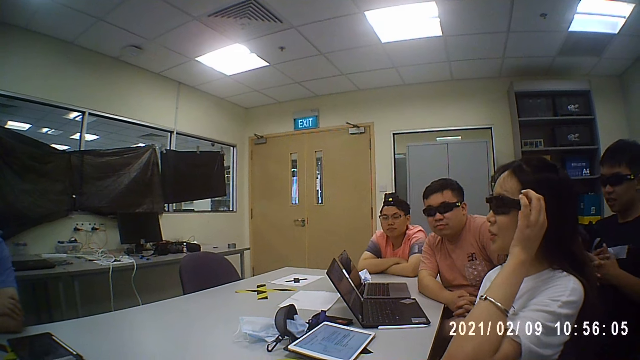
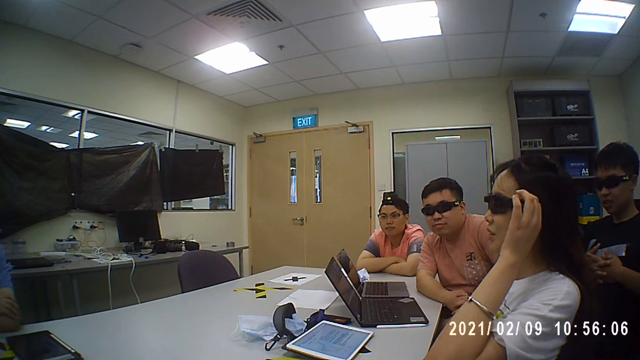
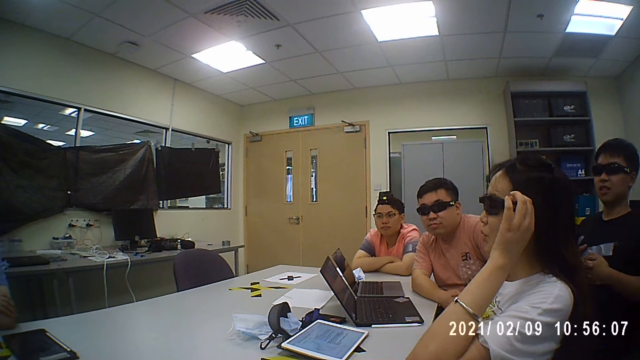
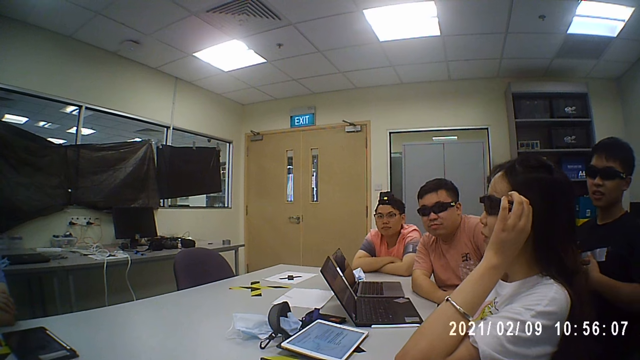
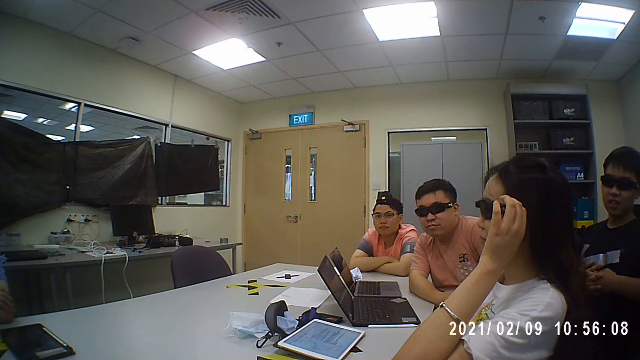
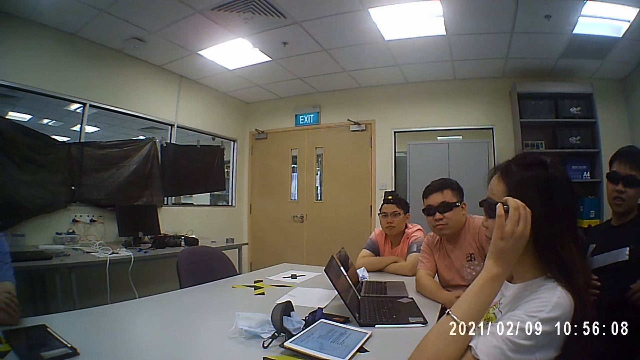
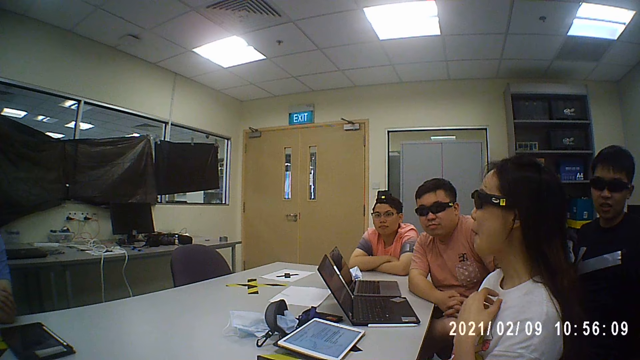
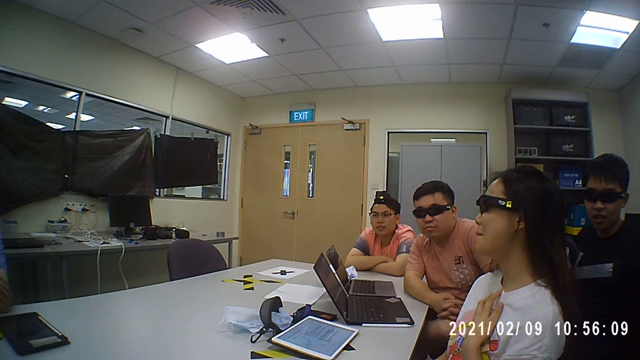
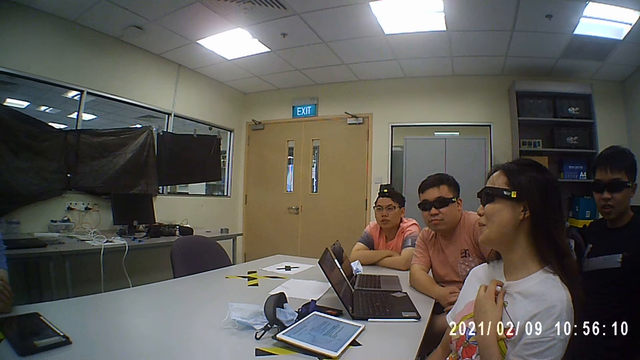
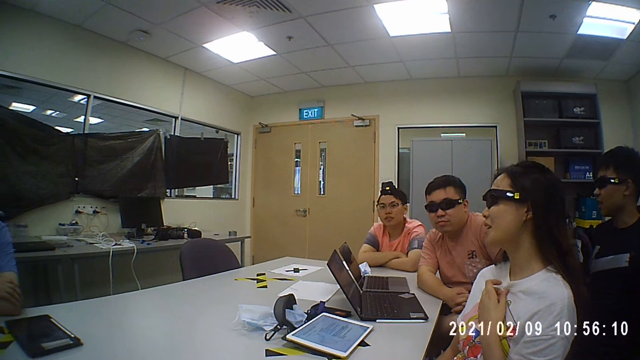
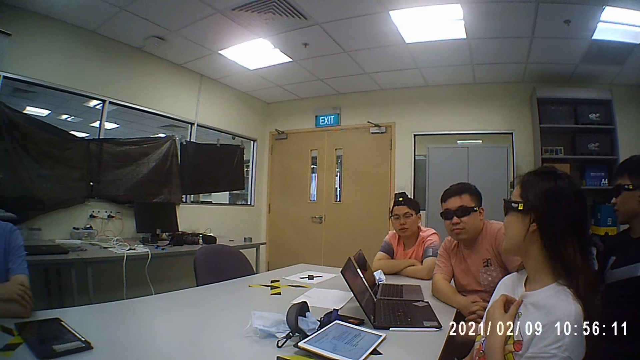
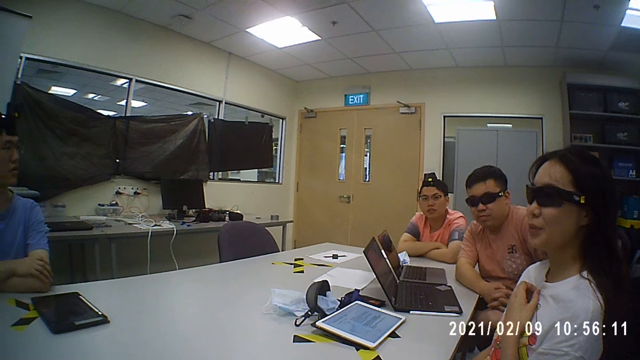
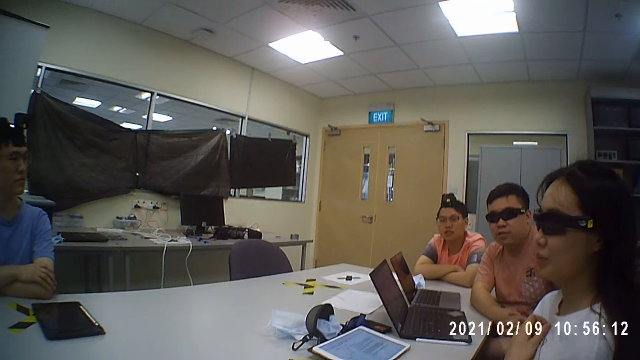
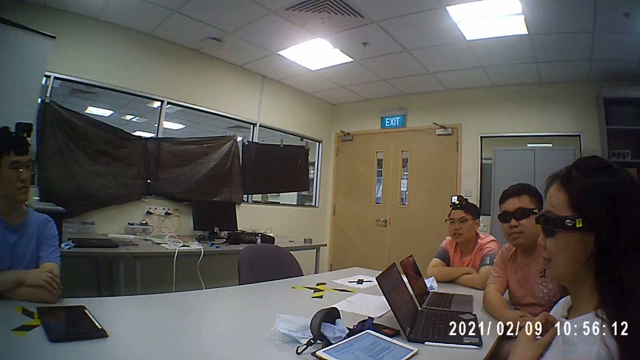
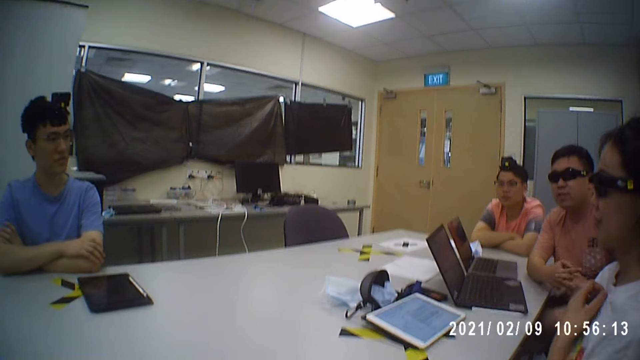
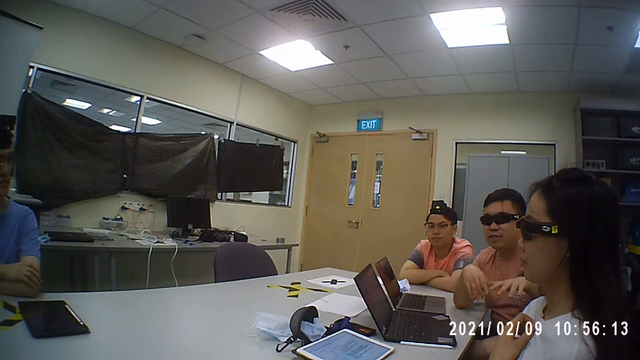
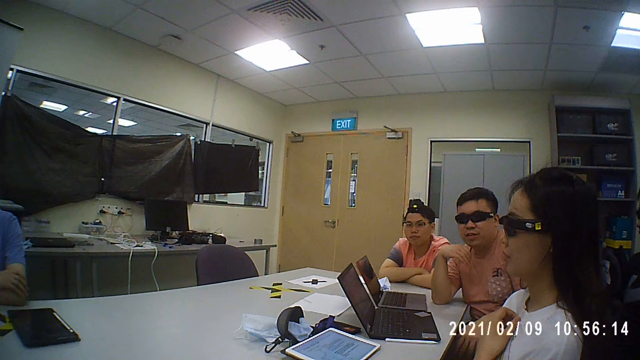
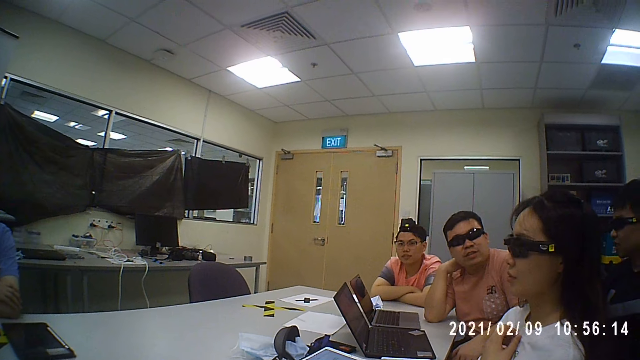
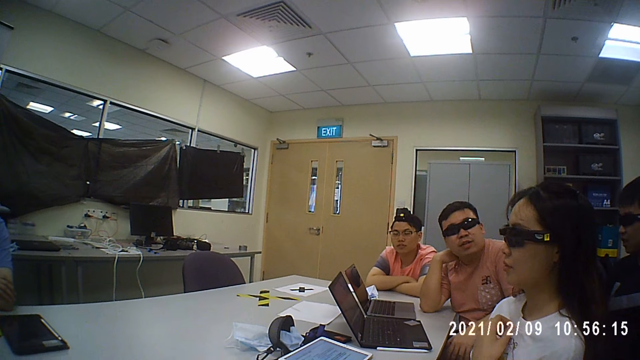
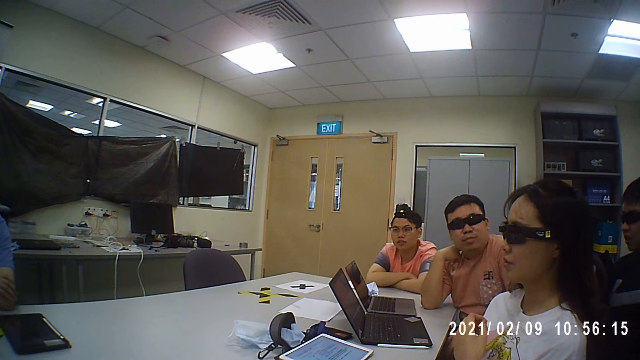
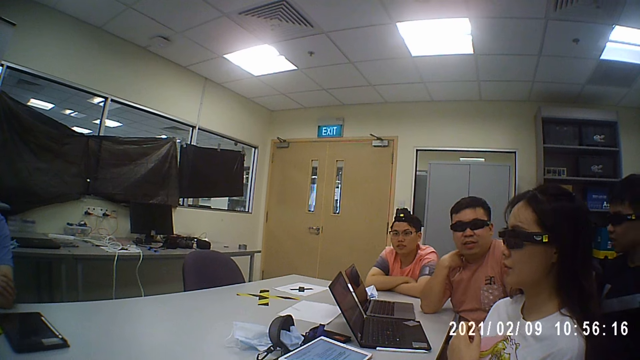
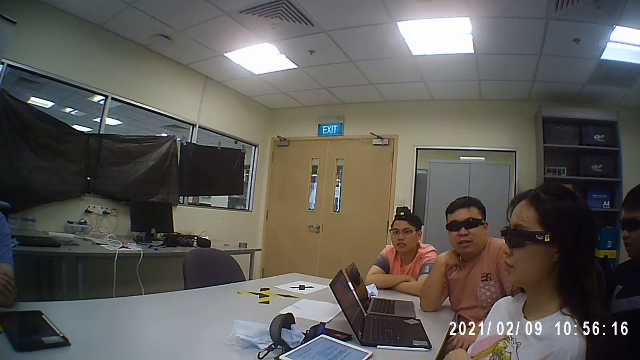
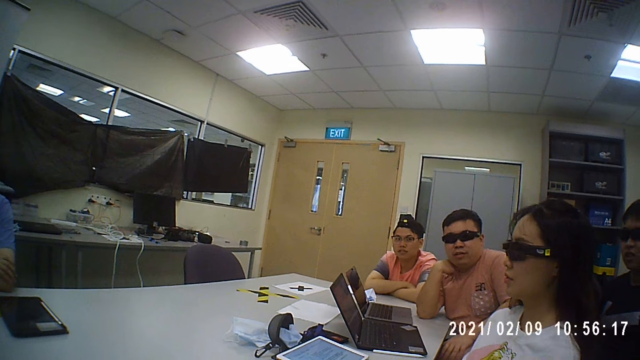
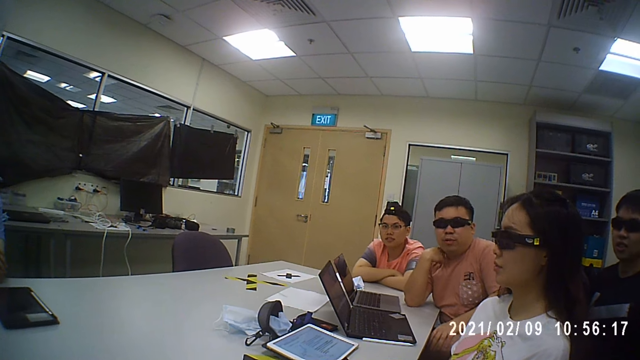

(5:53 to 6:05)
The camera wearer converses with men and a woman. A man holds his hands. The camera wearer converses with the men and the woman.

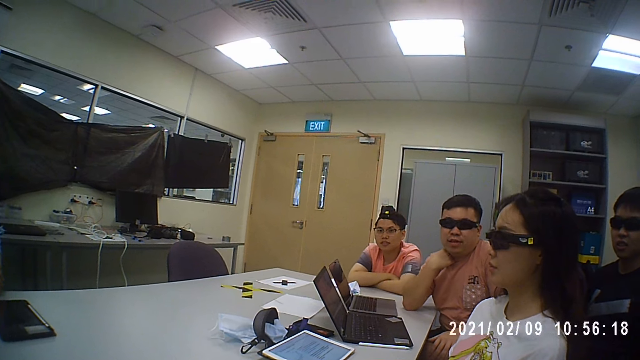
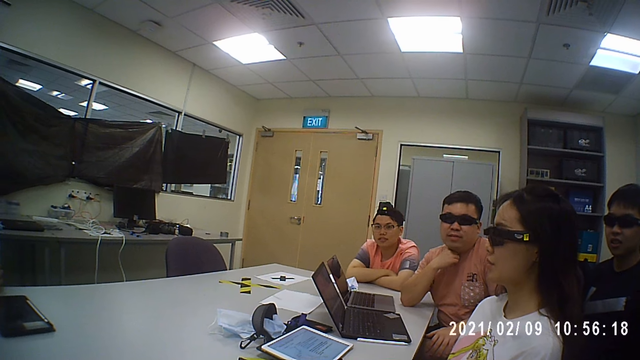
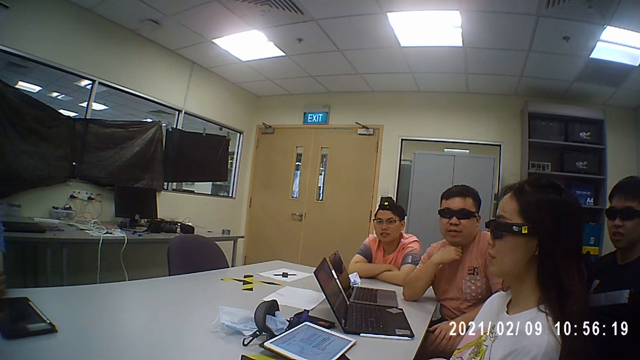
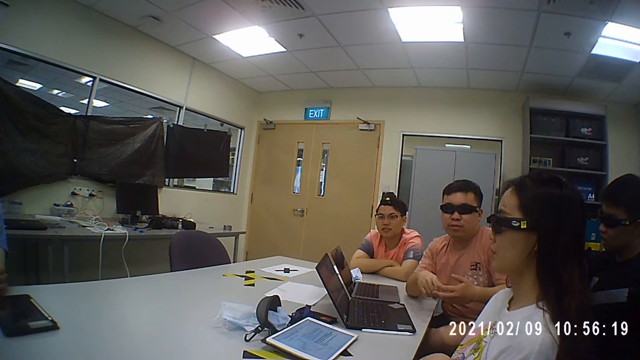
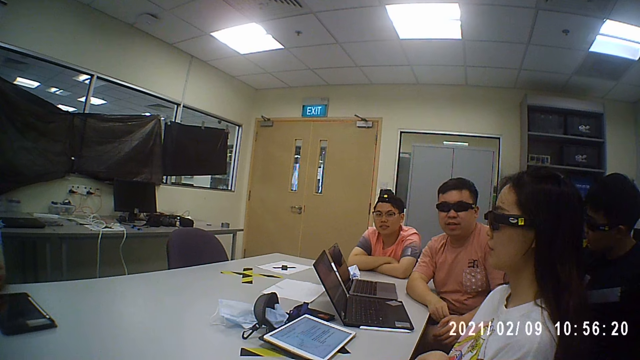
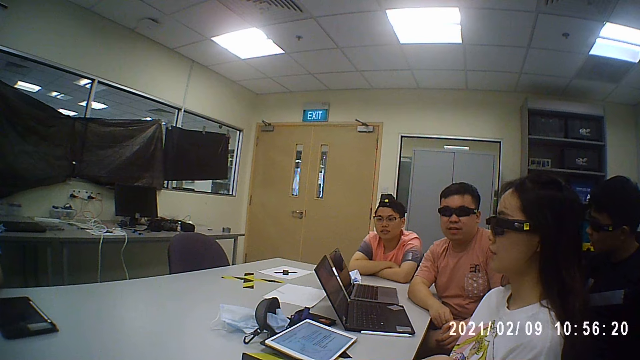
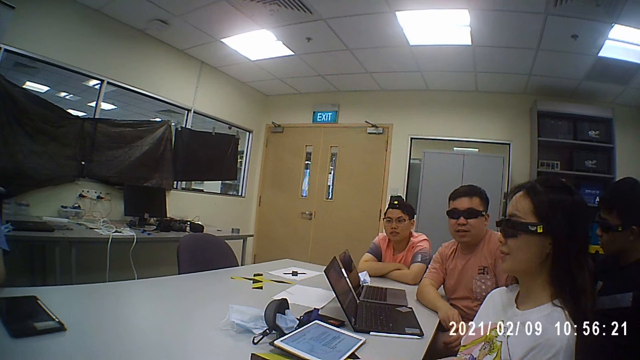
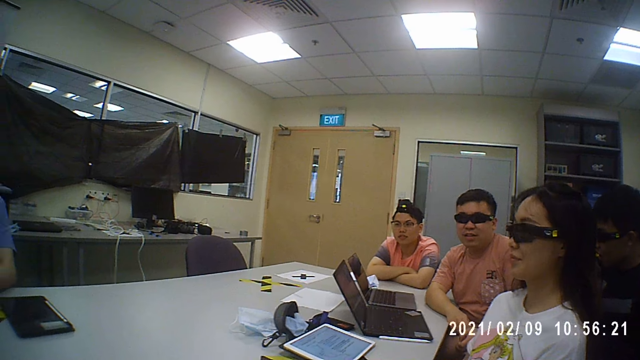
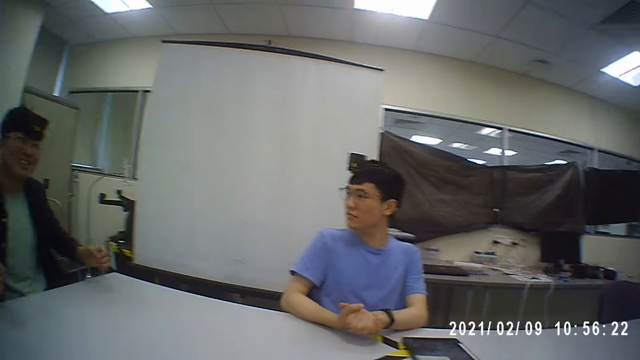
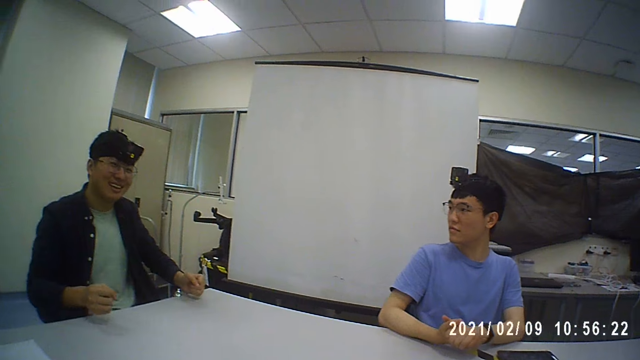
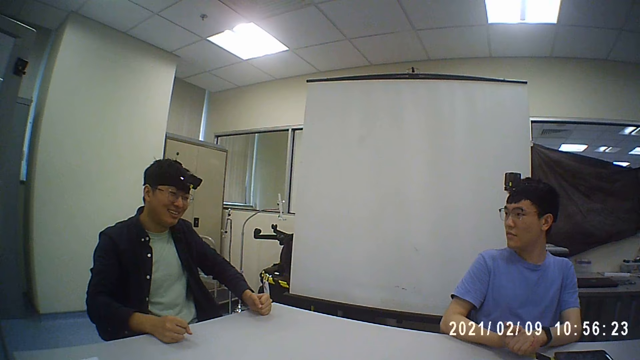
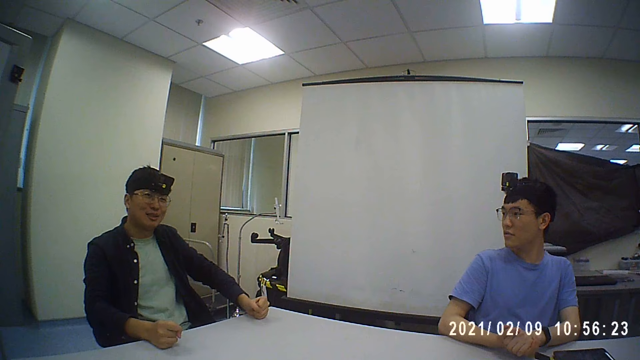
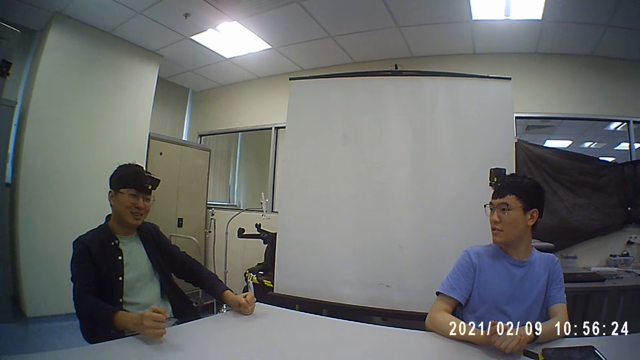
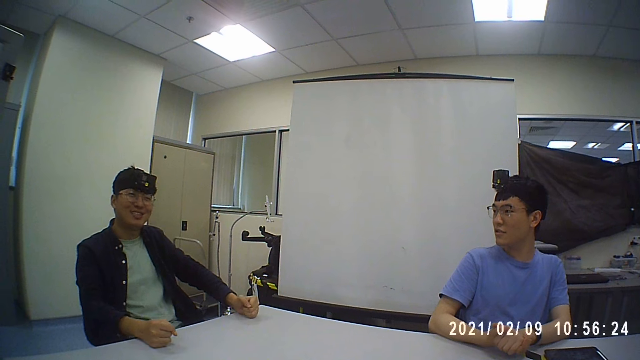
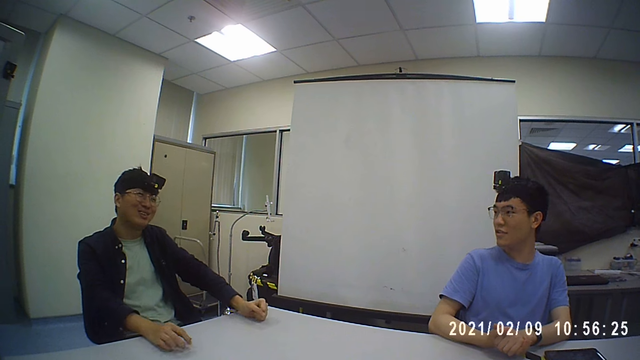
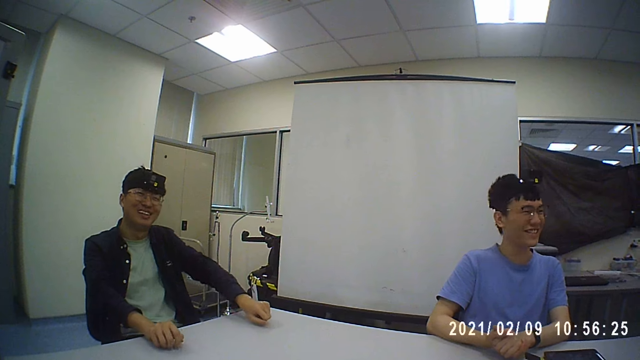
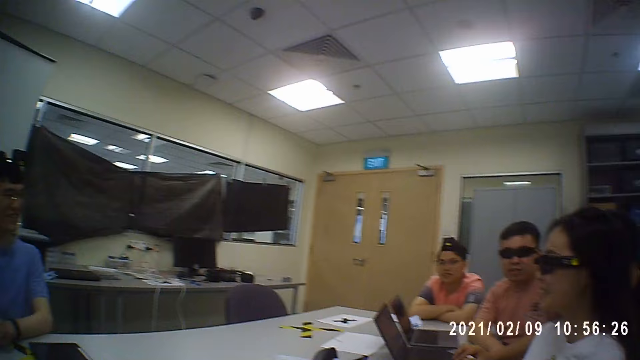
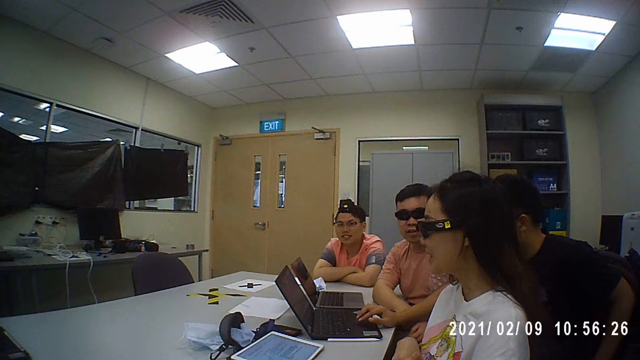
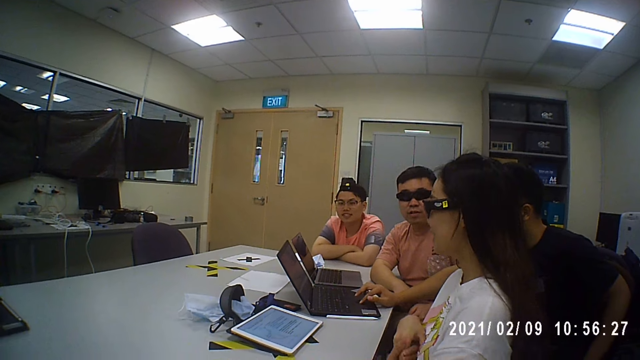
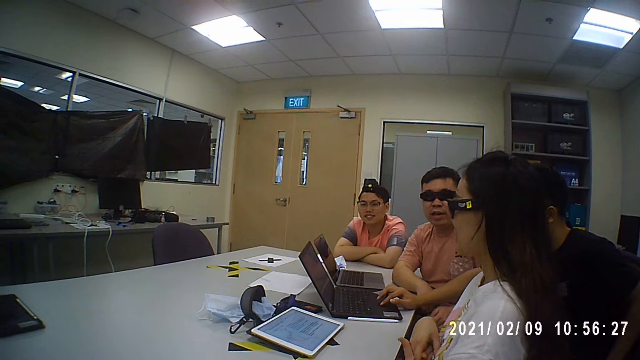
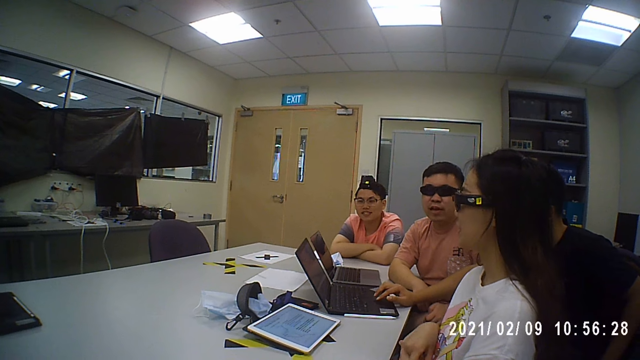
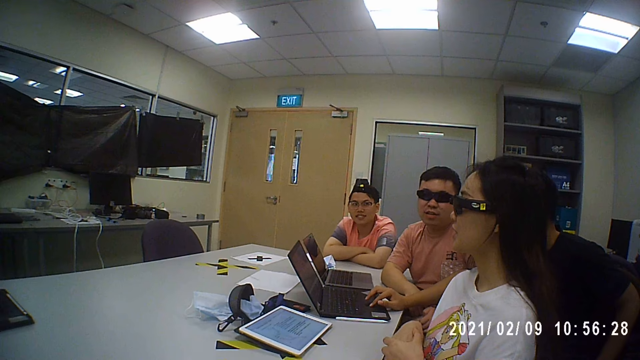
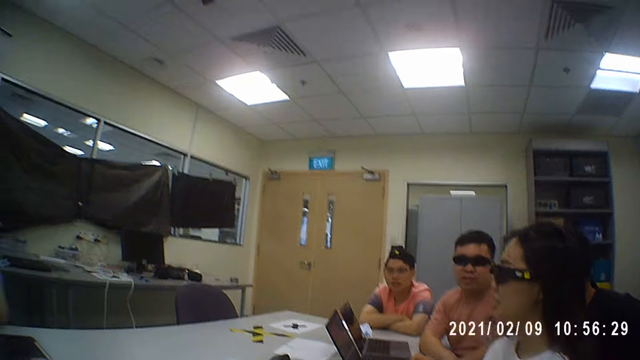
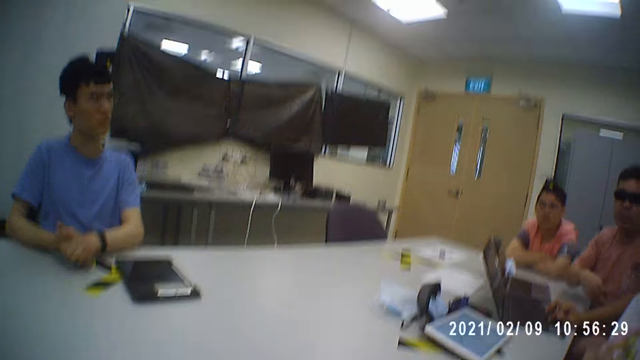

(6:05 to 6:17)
A man operates a laptop. The camera wearer converses with men and a woman.
